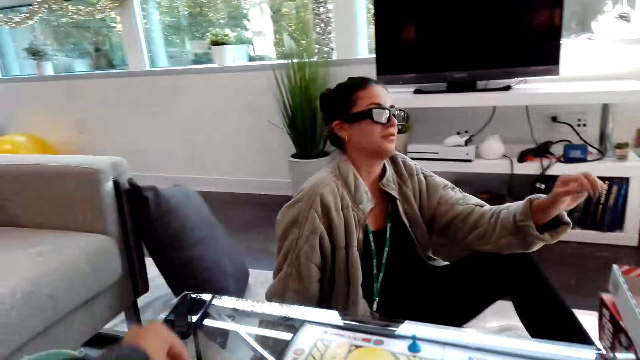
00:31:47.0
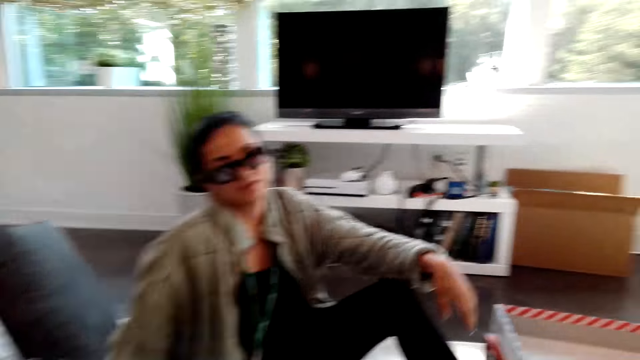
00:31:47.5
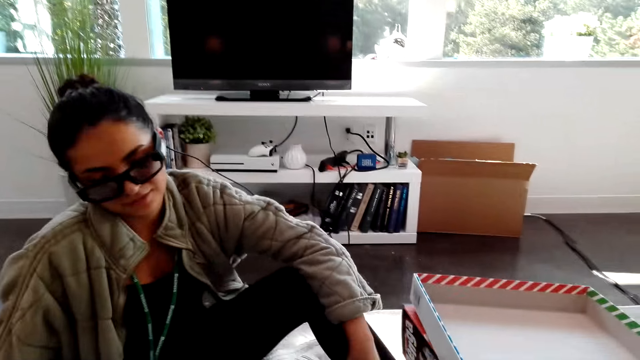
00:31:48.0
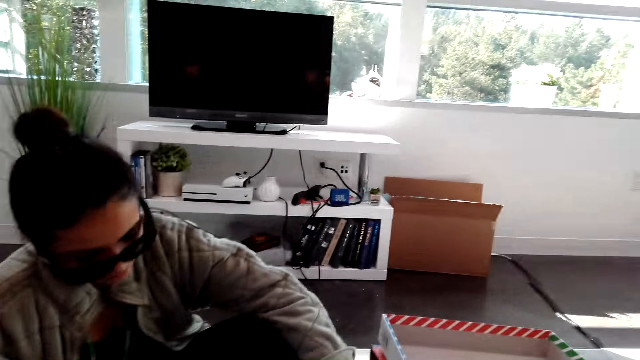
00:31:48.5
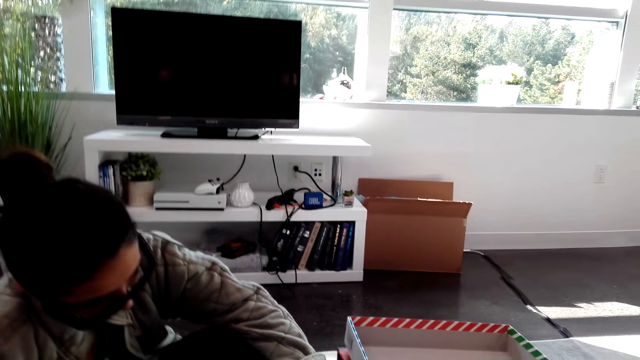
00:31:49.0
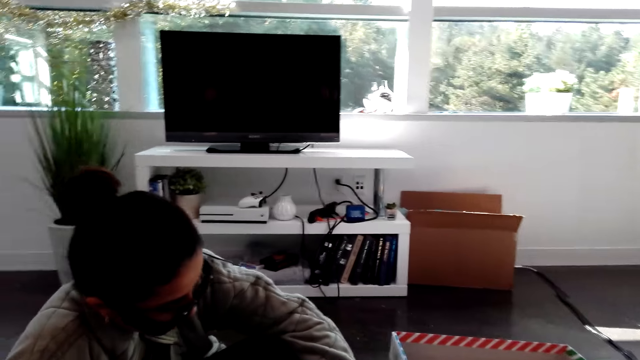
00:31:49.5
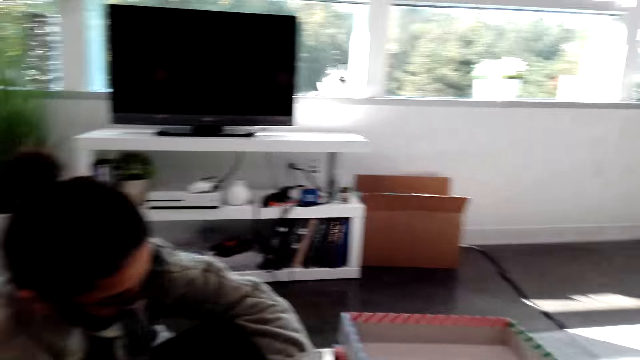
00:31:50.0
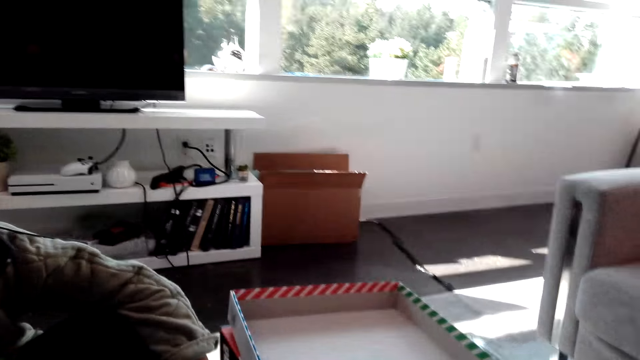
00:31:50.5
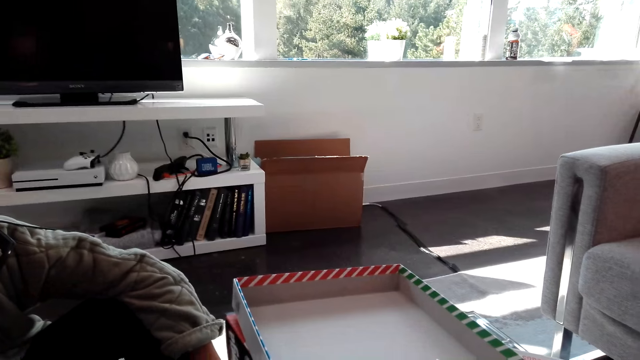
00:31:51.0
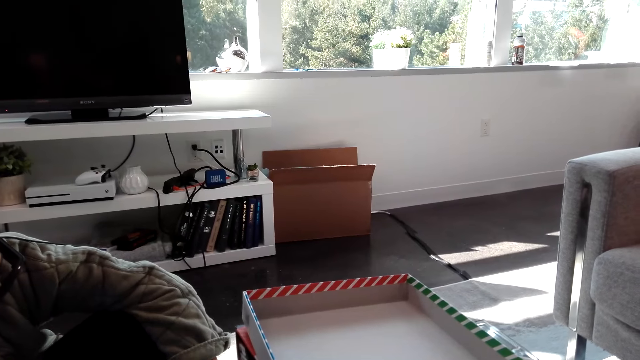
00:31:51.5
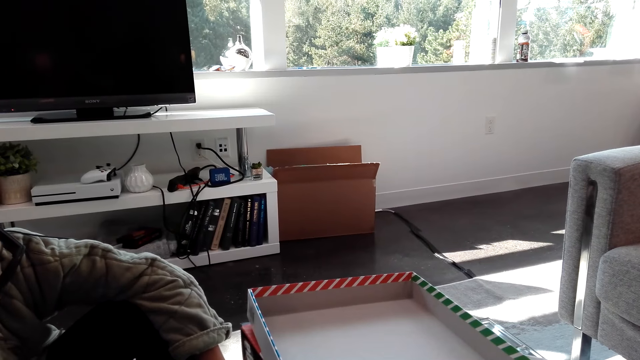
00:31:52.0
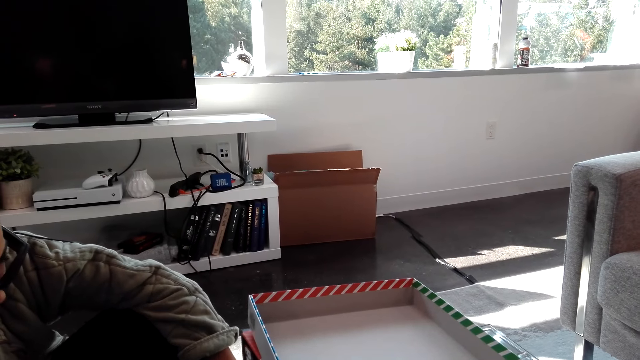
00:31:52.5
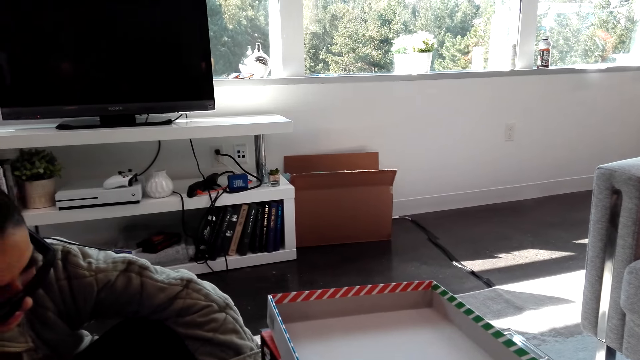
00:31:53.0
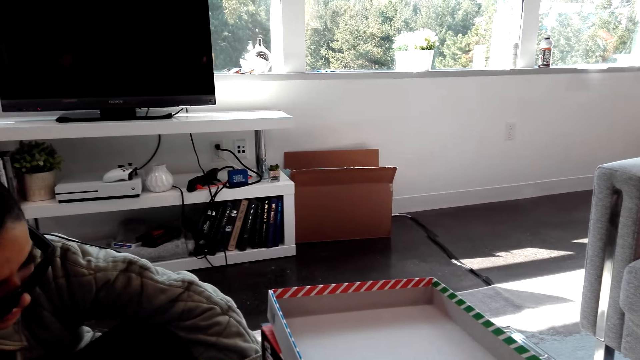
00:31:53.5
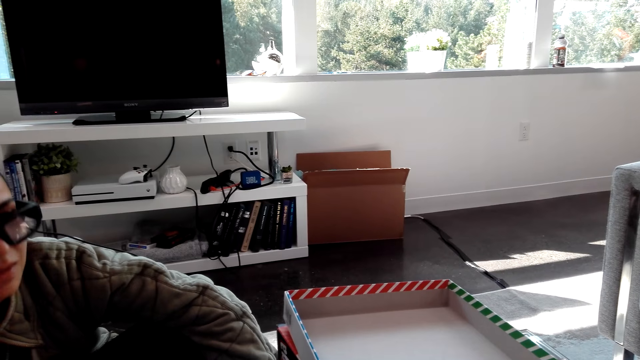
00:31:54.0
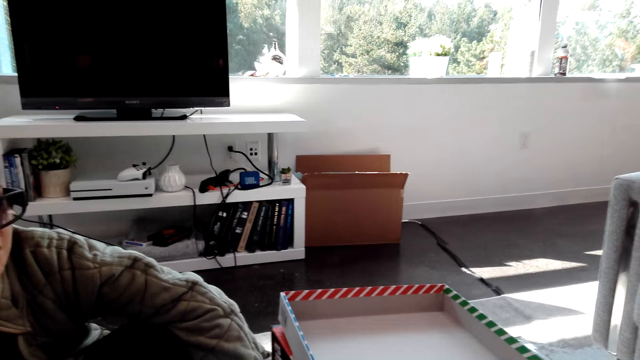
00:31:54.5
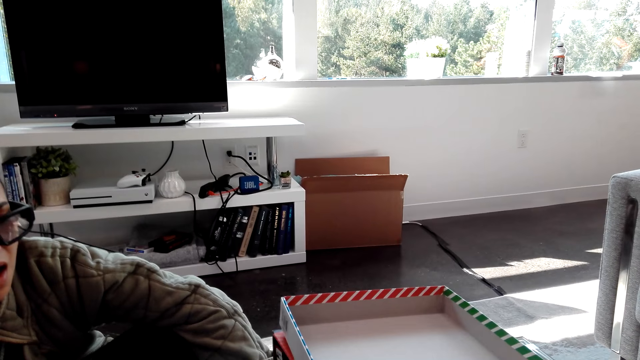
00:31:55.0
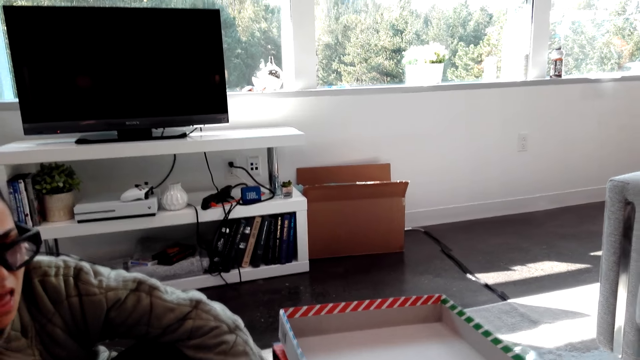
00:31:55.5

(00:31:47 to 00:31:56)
The camera wearer talks with a woman. They play the Sorry dice game.

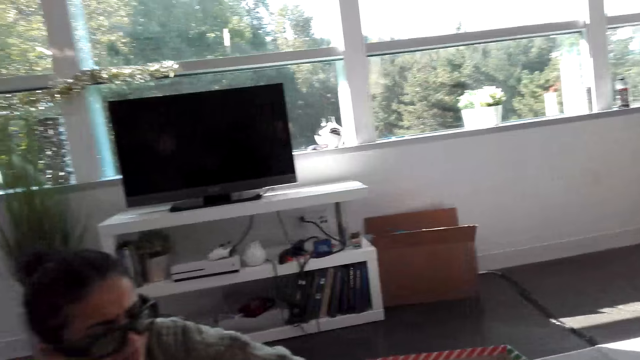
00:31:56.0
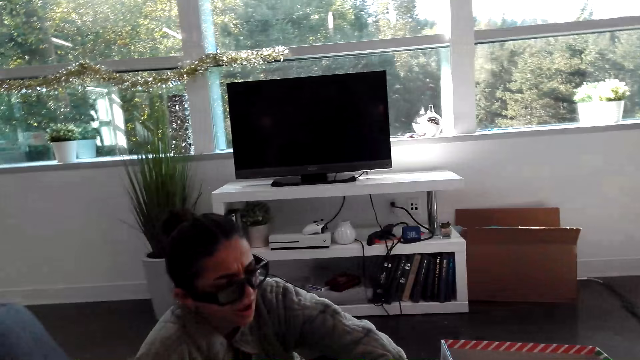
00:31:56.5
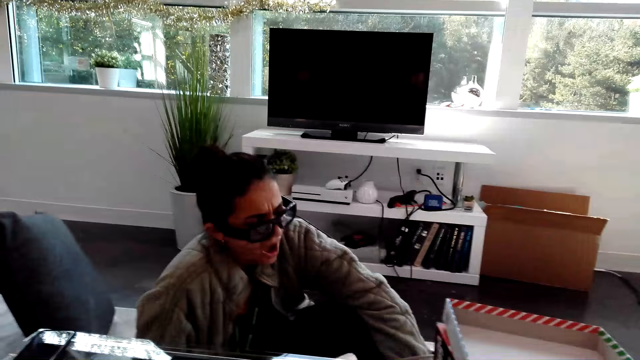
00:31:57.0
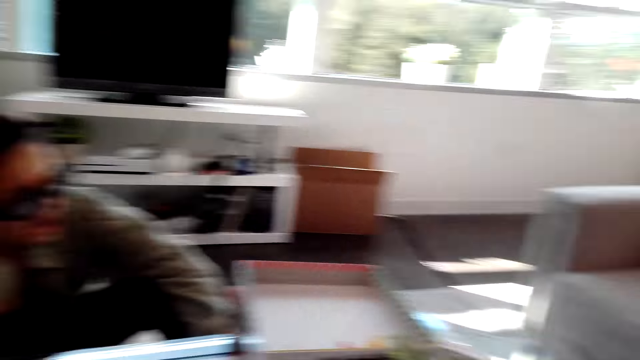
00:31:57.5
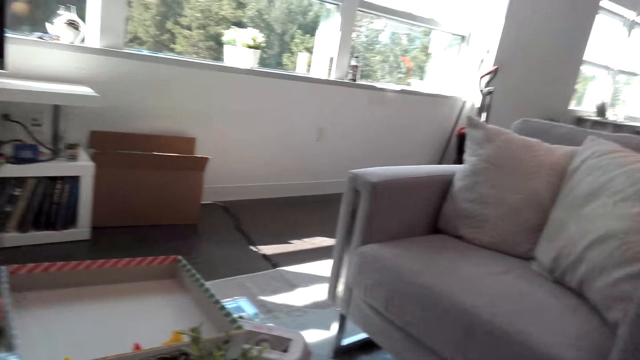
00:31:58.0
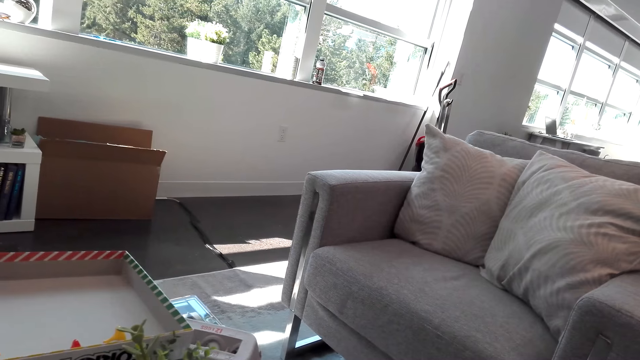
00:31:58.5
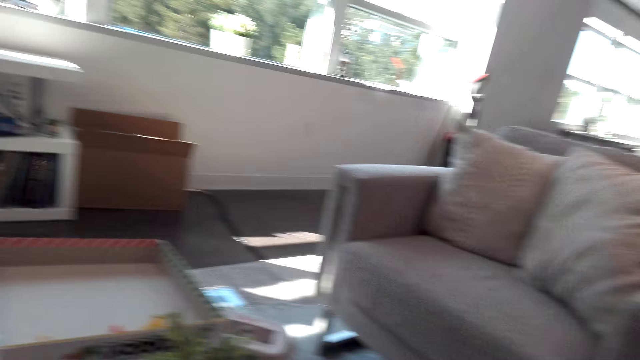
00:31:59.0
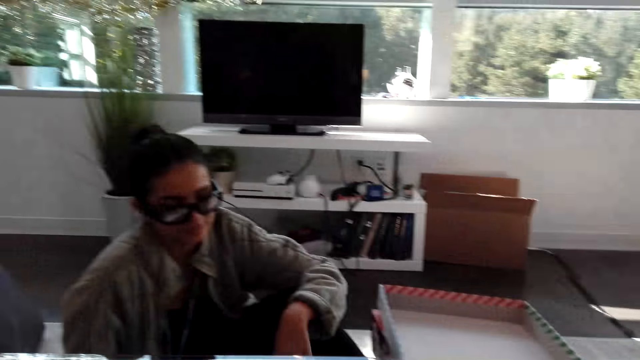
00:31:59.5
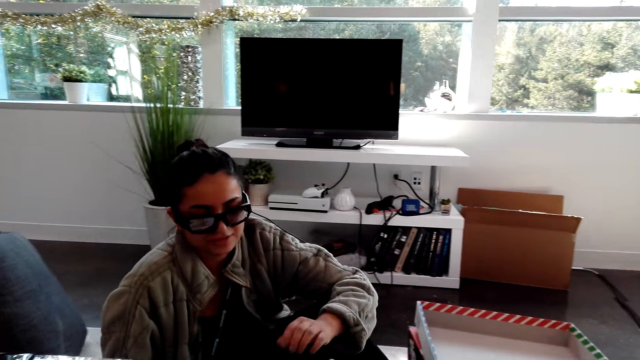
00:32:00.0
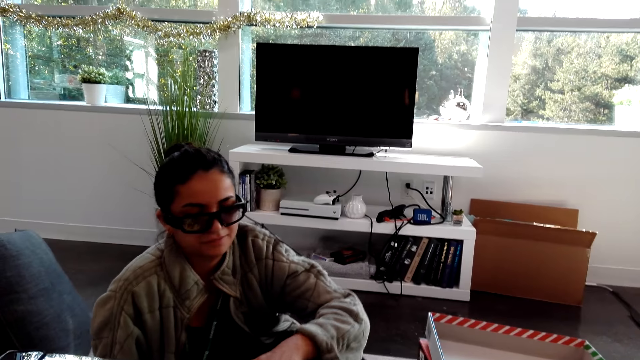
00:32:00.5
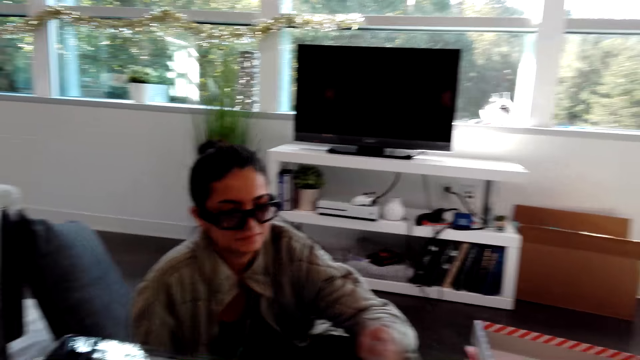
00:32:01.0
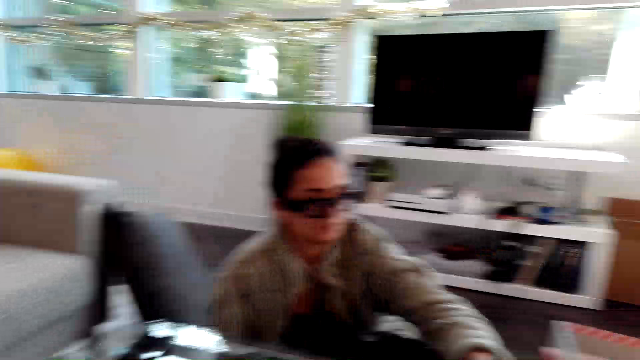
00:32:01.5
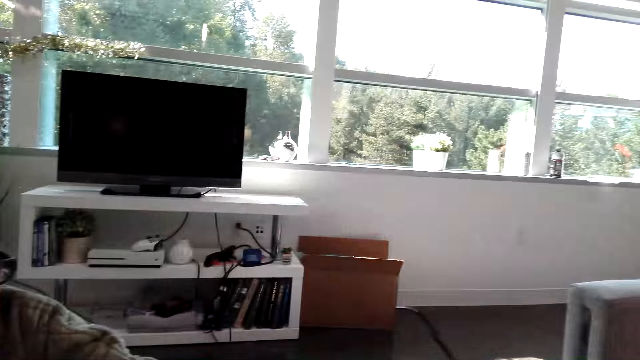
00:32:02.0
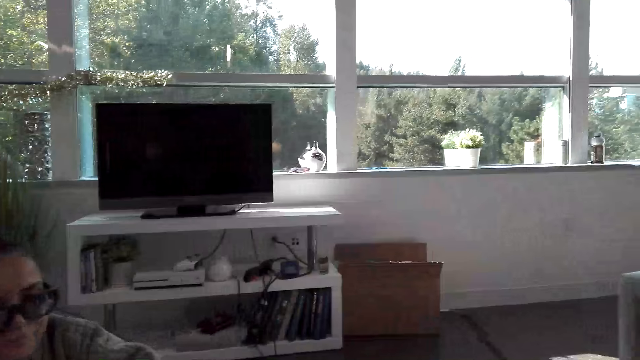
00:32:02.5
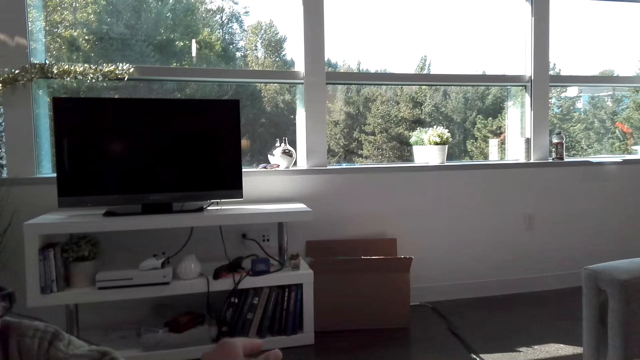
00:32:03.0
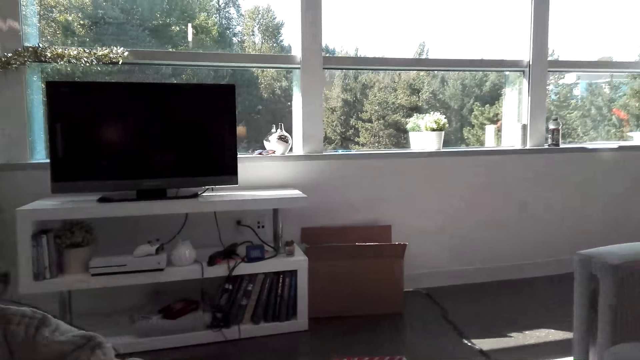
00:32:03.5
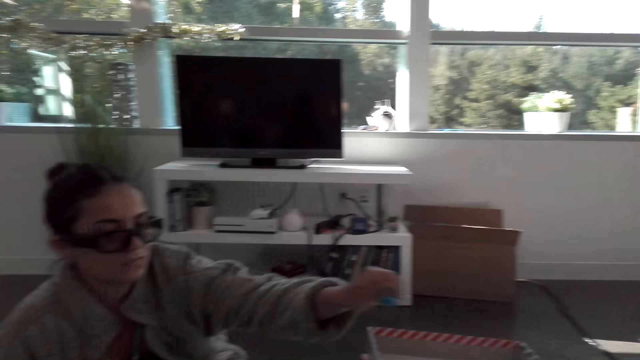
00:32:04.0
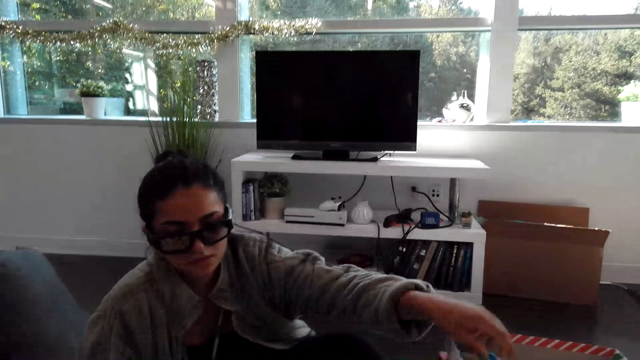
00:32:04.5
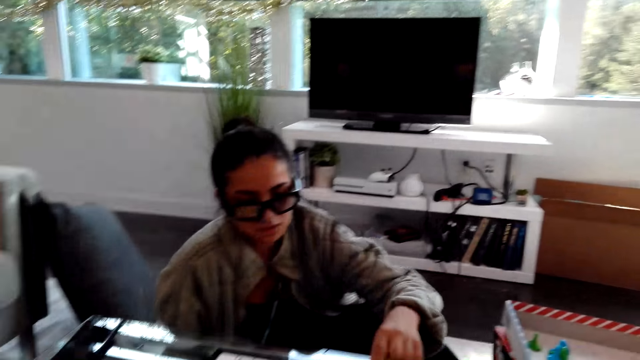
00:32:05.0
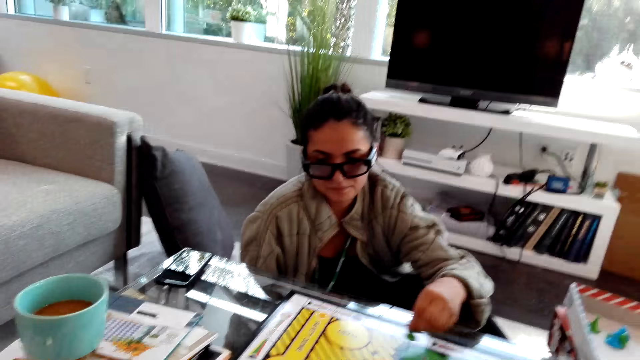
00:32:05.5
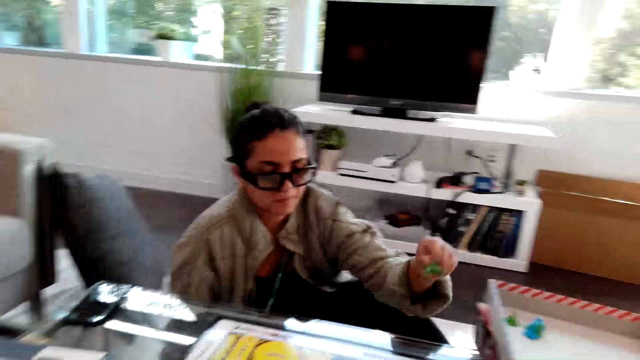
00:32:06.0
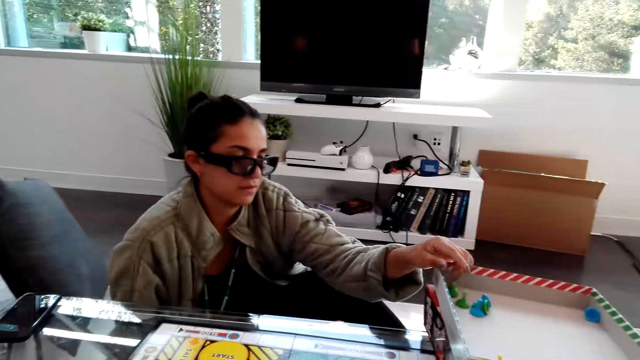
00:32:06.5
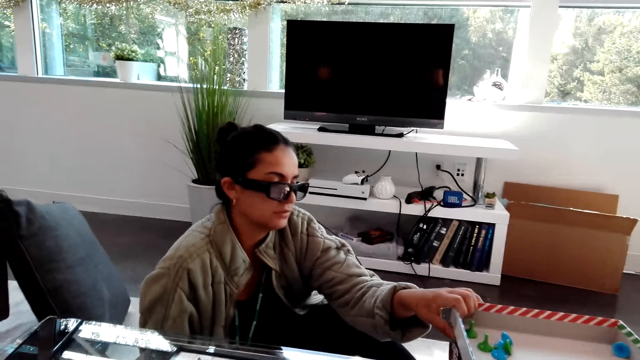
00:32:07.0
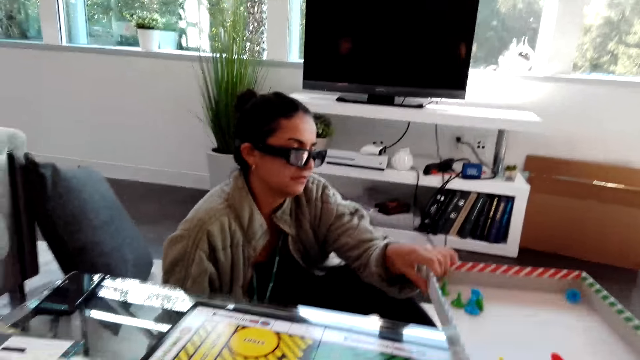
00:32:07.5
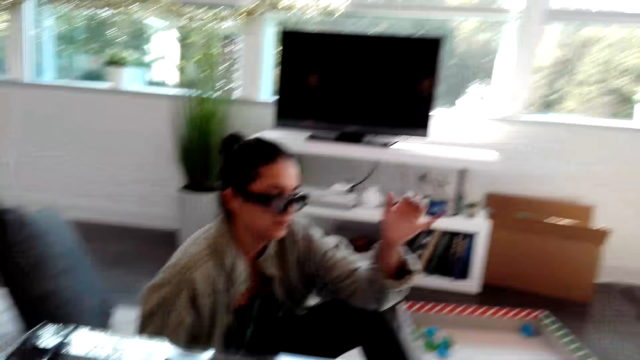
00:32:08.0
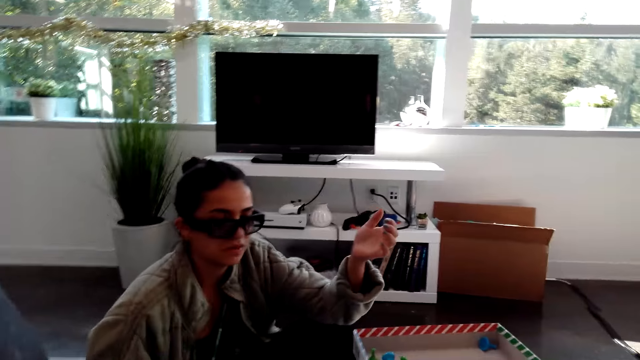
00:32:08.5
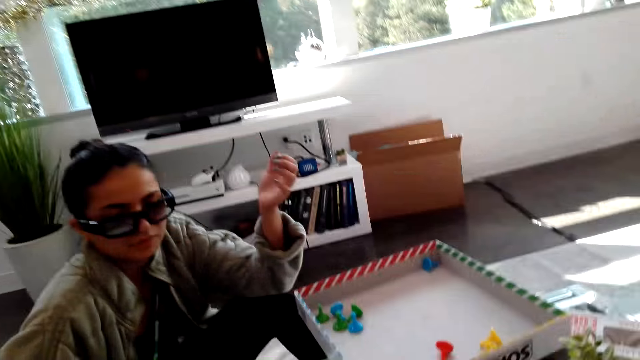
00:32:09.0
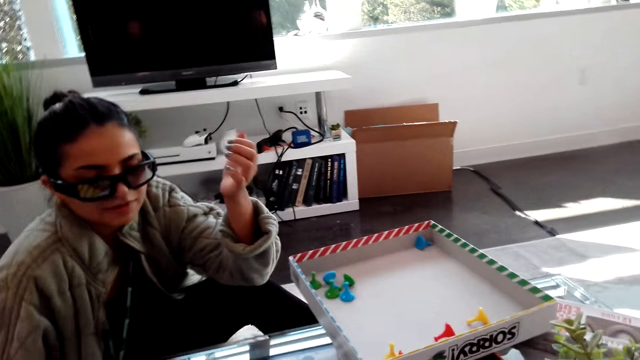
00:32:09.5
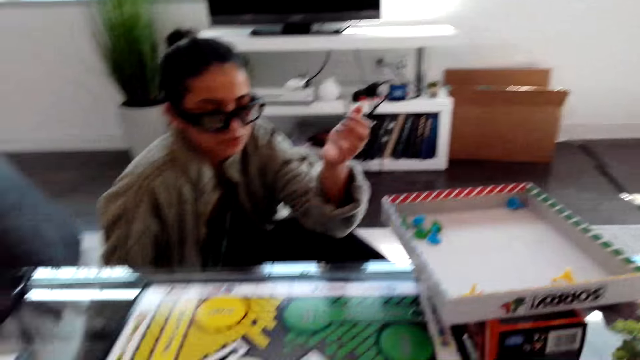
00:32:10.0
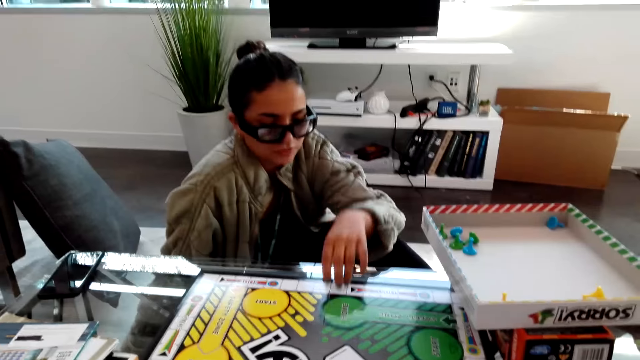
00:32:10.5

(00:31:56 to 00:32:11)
A woman yawns and moves a hand. The woman packs the Sorry dice game materials. The woman moves a chess piece on a chess board. The woman puts down the chess piece in a box. The woman moves the box with a hand.
